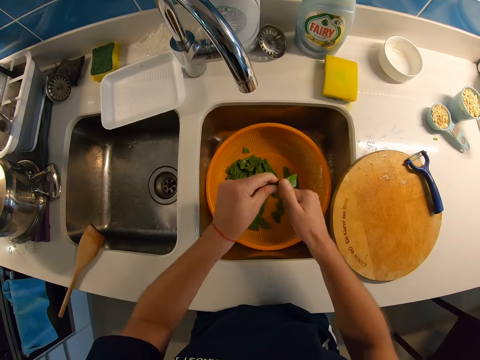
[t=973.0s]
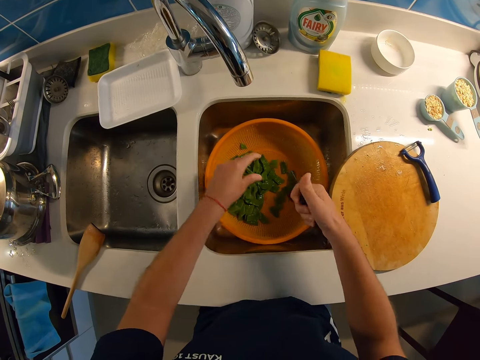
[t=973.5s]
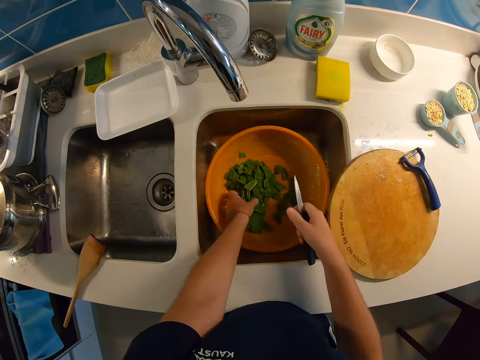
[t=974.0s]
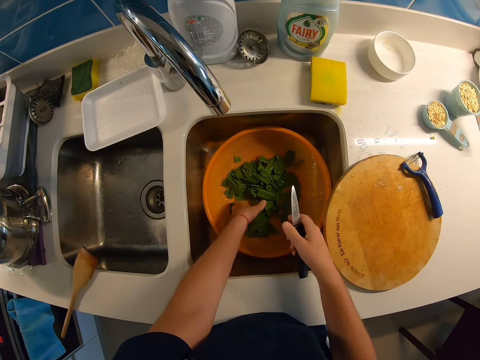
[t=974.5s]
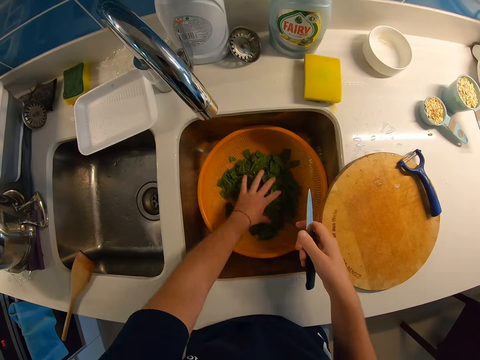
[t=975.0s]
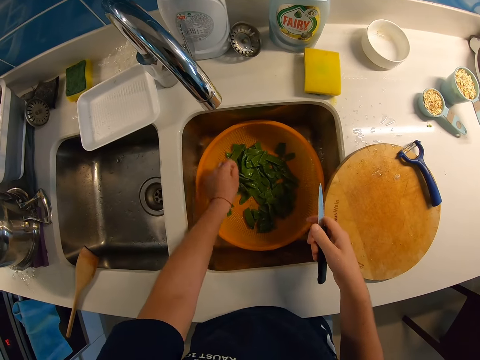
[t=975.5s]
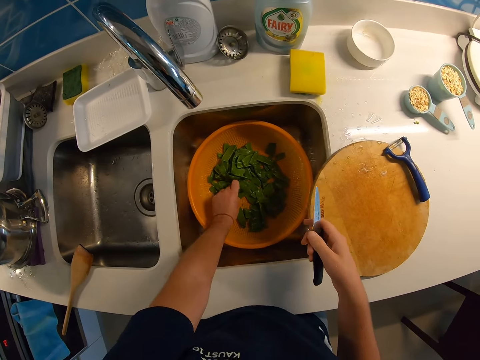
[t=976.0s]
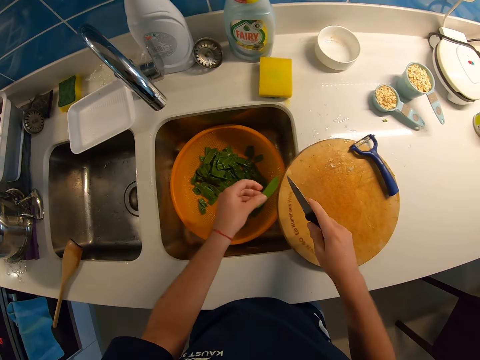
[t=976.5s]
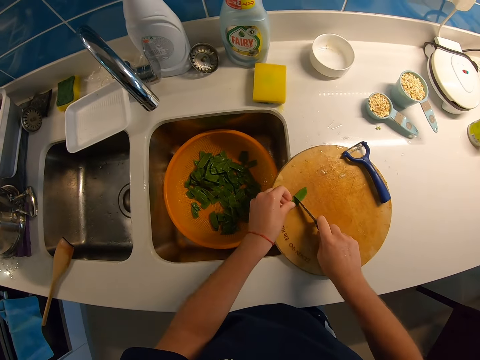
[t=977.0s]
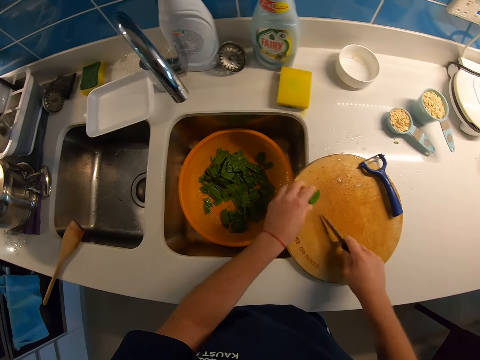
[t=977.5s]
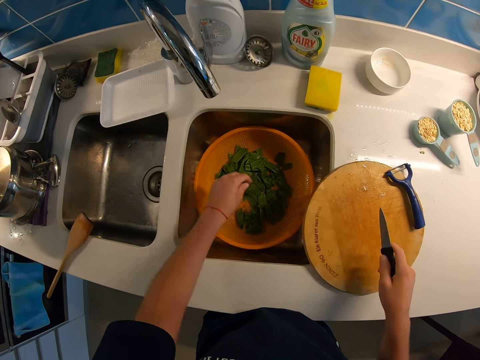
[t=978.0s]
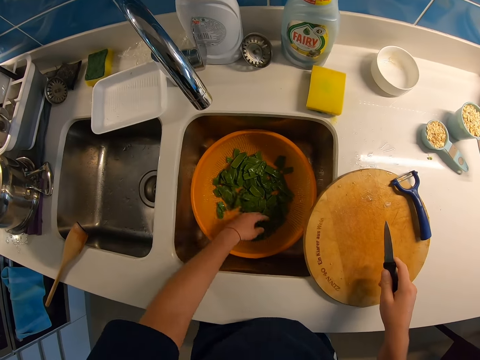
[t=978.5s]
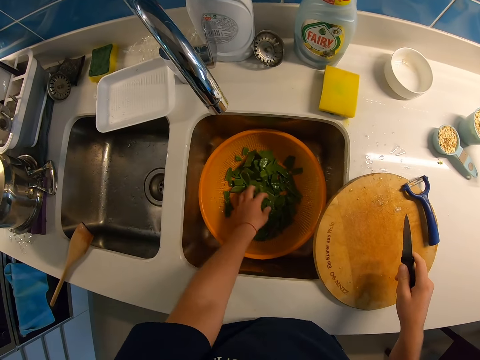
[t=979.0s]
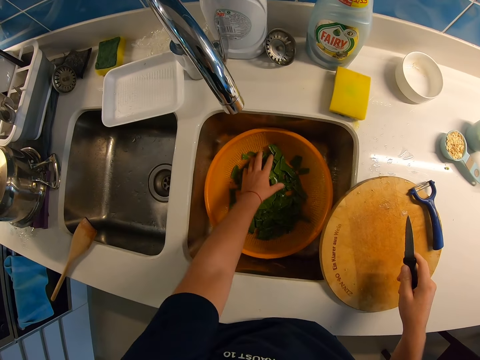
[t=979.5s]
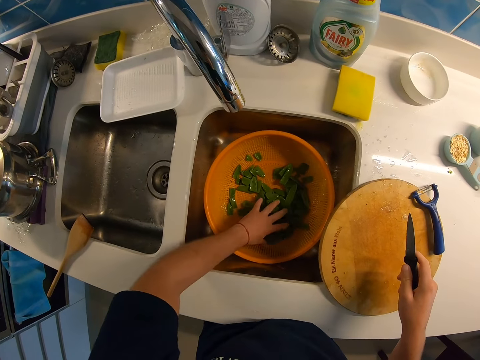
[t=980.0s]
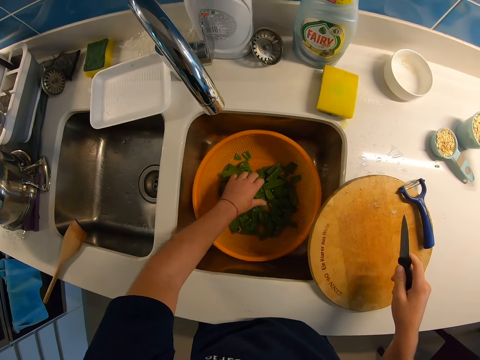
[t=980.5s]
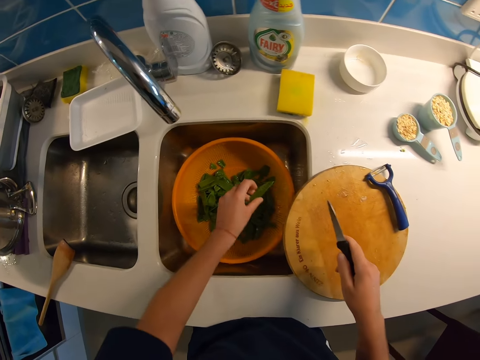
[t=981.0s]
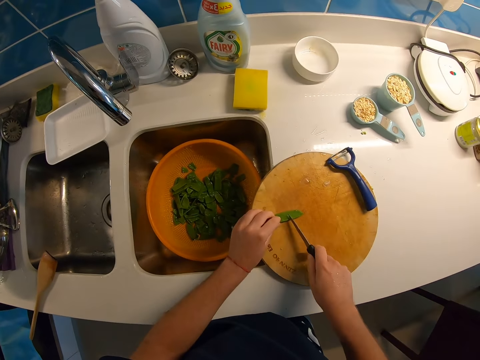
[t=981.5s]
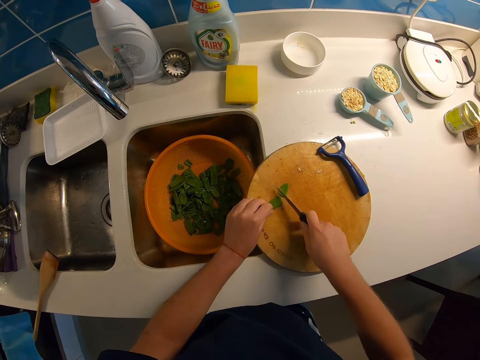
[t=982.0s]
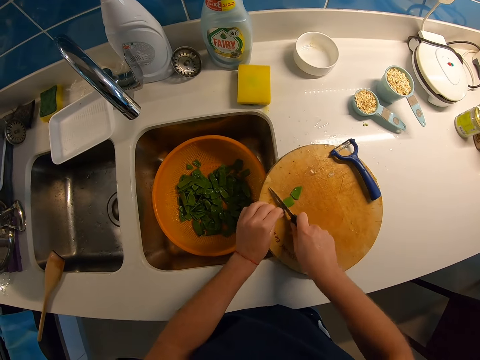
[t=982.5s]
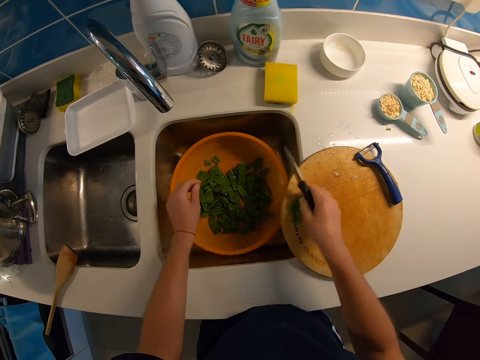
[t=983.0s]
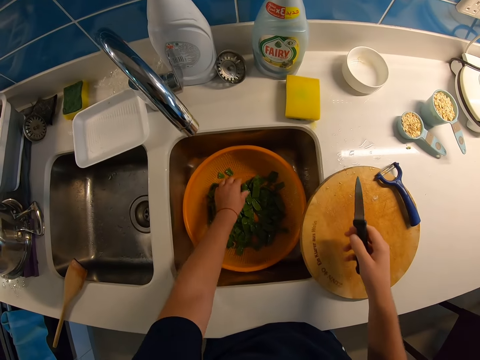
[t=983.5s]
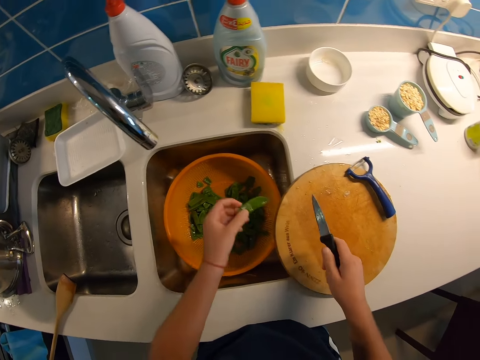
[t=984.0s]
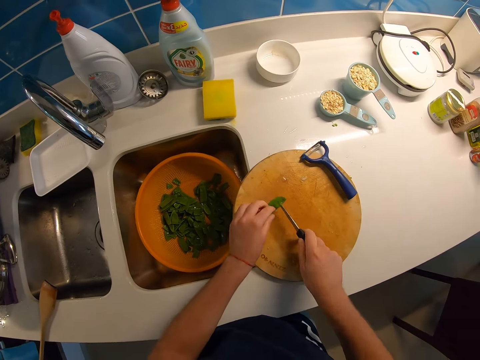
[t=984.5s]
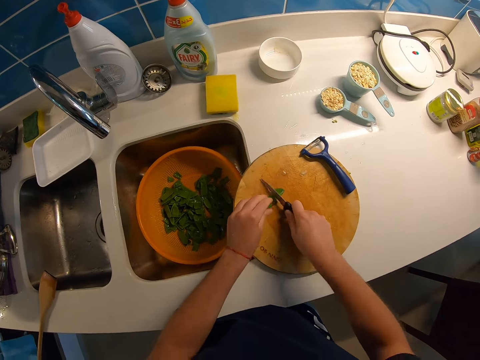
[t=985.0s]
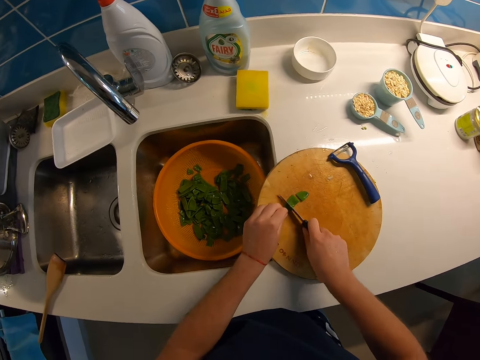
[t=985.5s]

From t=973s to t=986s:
The camera wearer drops the pea into the sieve with his left hand. He sorts the peas in the sieve with his left hand. He picks another pea from the sieve with his left hand. He chops the pea on the chopping board with the knife with both hands. He collects the vegetables from the chopping board. He drops the pea into the sieve with his left hand. He shuffles the vegetables. He sorts the peas in the sieve with his left hand. He picks another pea from the sieve with his left hand. He chops the pea on the chopping board with the knife with both hands. He collects the vegetables from the chopping board. He drops the pea into the sieve with his right hand. He picks another pea from the sieve with his left hand. He chops the pea on the chopping board with the knife with both hands.

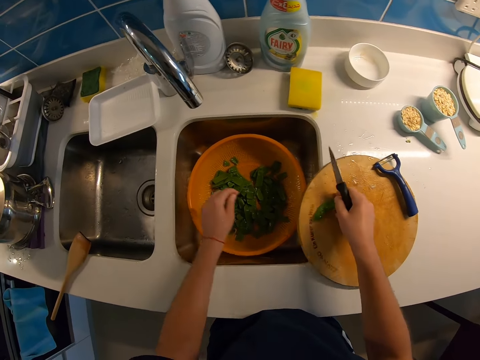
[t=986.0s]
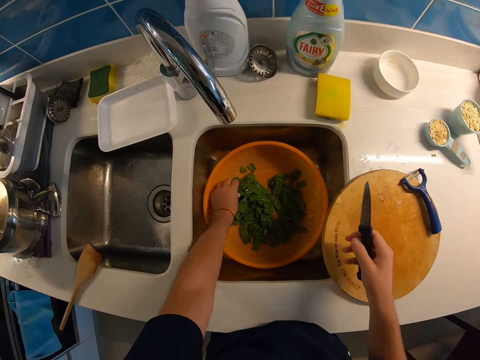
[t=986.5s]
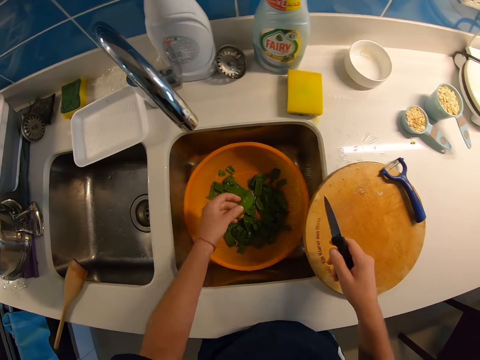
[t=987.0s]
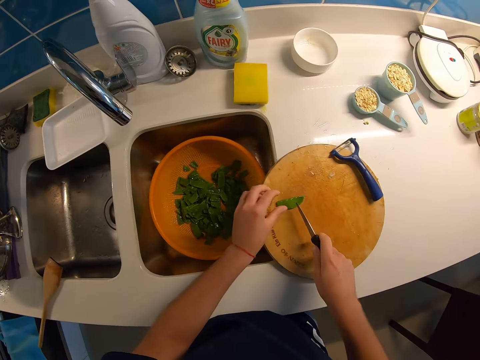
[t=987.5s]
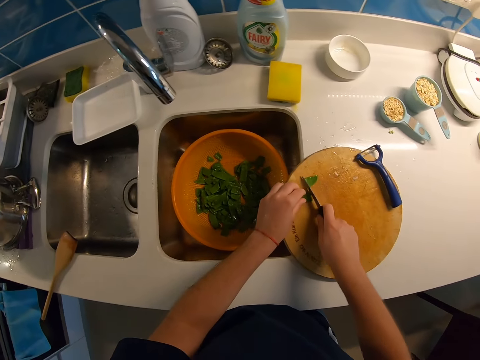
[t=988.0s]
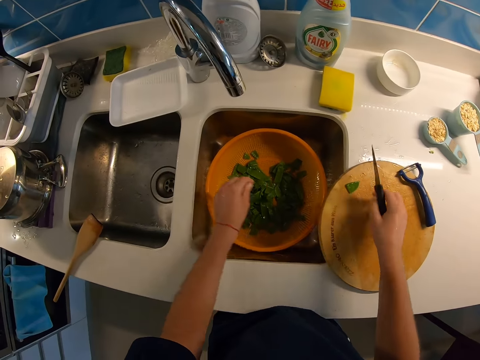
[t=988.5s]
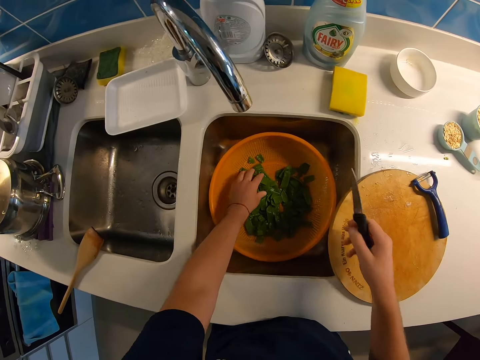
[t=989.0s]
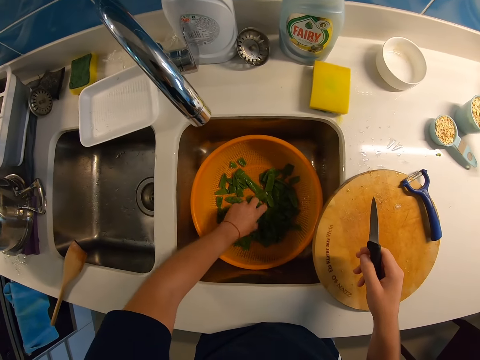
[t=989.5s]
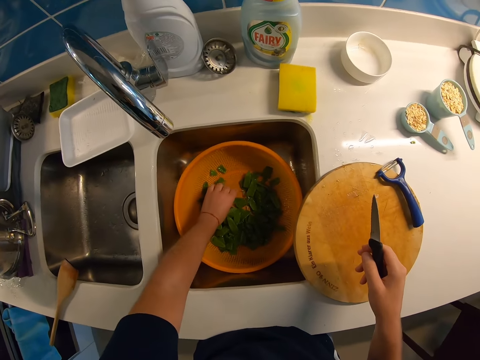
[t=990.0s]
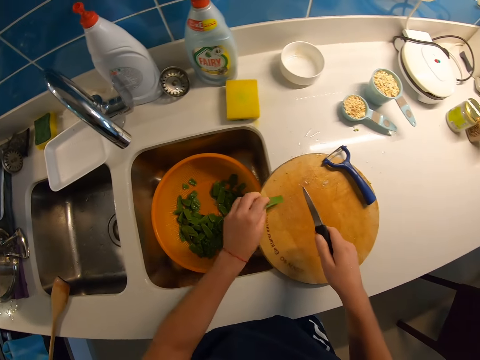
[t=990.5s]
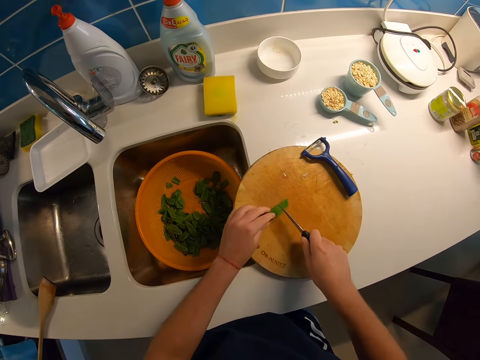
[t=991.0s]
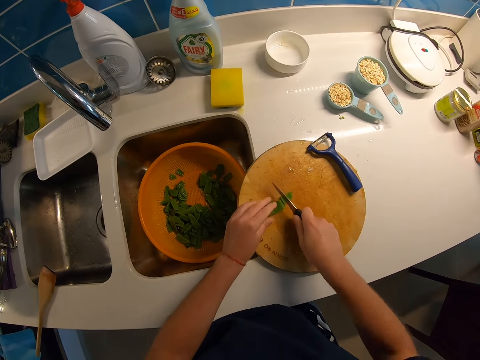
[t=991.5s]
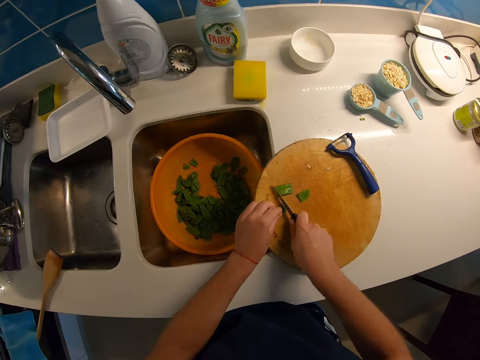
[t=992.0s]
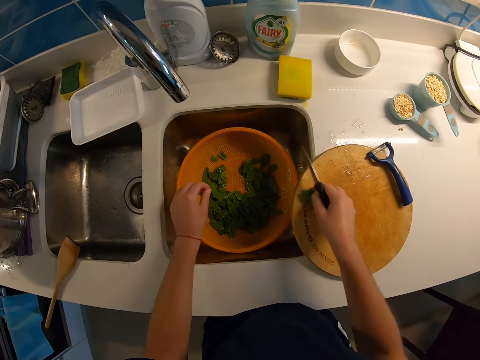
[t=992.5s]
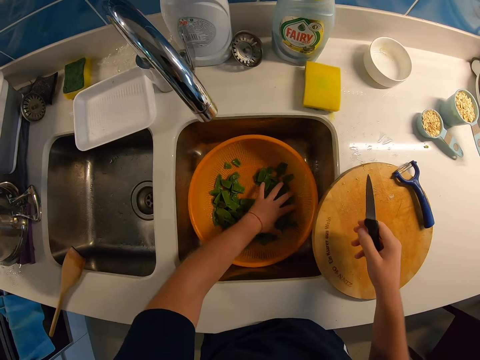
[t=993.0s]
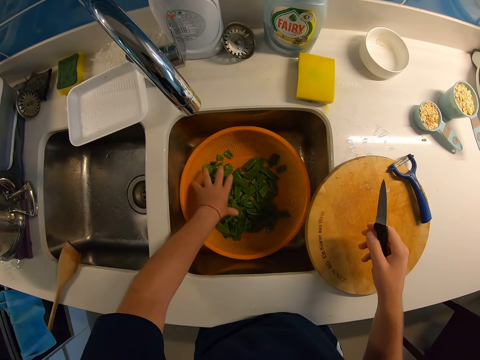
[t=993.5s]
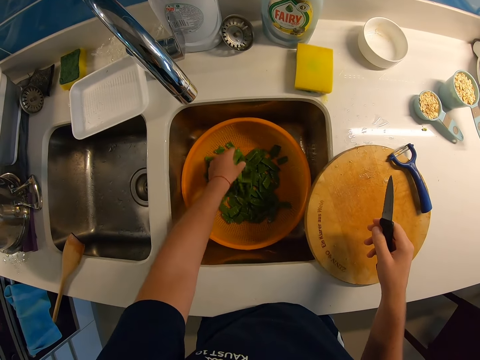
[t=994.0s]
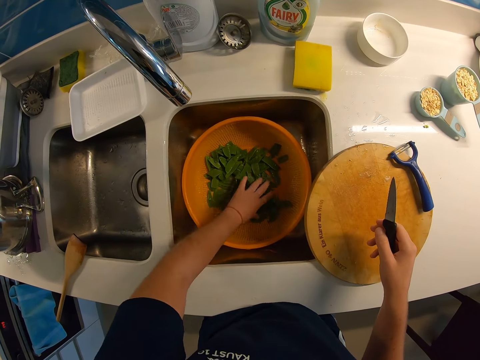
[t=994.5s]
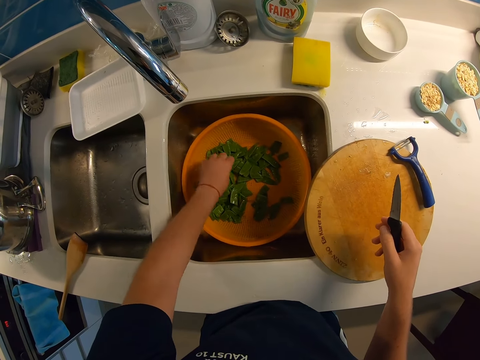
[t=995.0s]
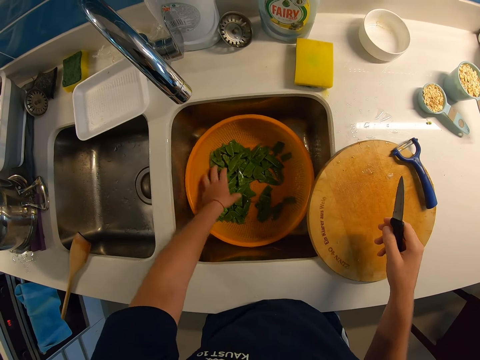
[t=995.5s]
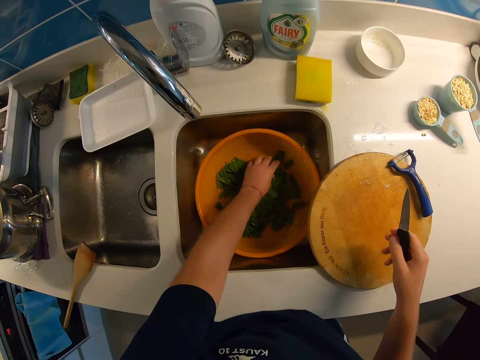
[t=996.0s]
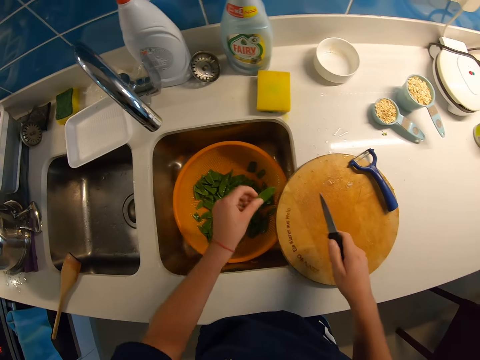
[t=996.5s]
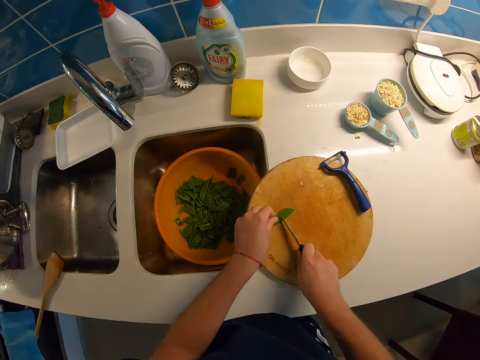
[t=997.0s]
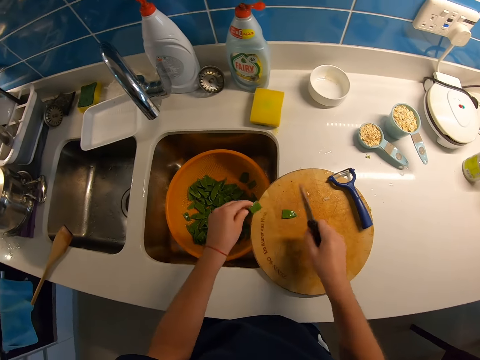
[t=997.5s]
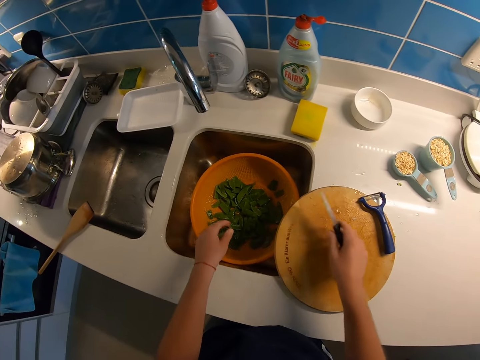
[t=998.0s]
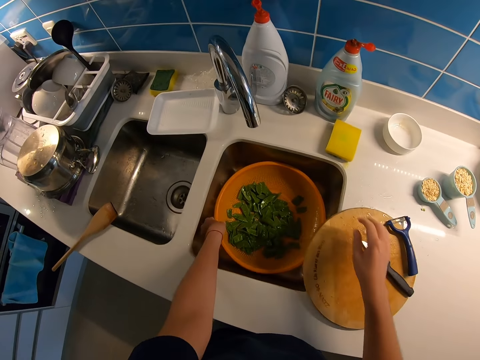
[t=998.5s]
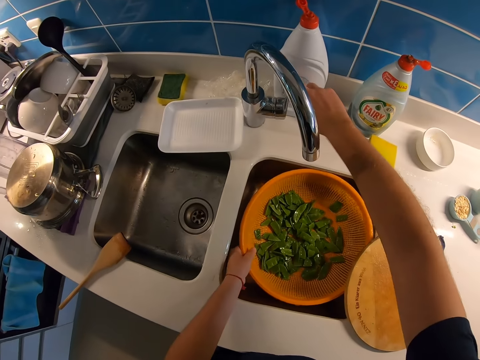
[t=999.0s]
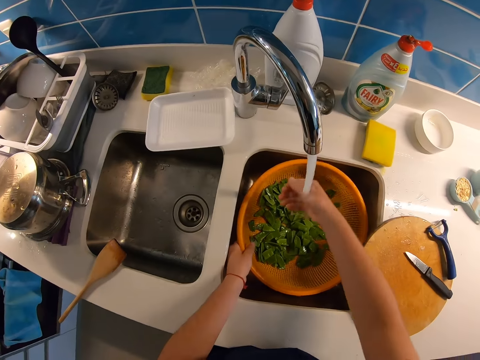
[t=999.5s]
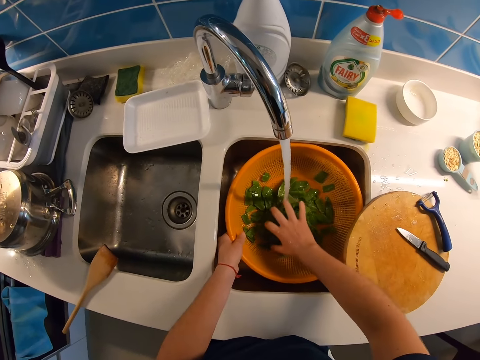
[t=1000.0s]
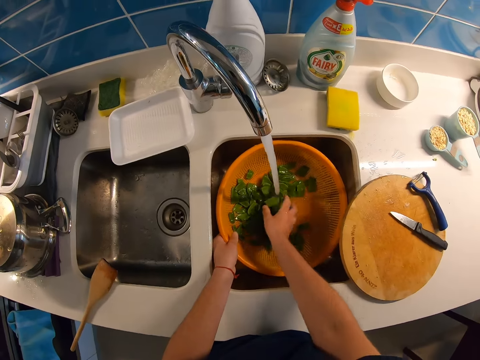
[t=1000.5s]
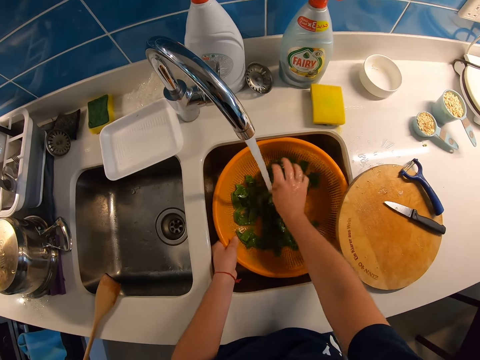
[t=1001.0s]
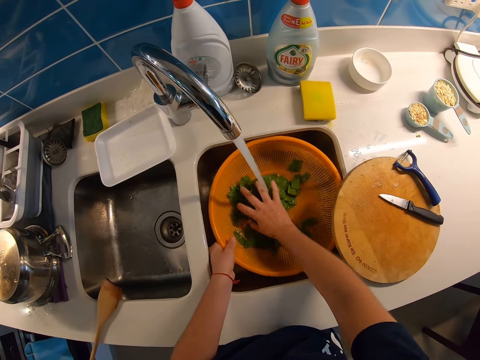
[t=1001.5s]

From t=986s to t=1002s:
The camera wearer collects the vegetables from the chopping board. He drops the pea into the sieve with his right hand. He picks another pea from the sieve with his left hand. He chops the pea on the chopping board with the knife with both hands. He collects the vegetables from the chopping board. He drops the pea into the sieve with both hands. He sorts the peas in the sieve with his left hand. He picks another pea from the sieve with his left hand. He chops the pea on the chopping board with the knife with both hands. He collects the vegetables from the chopping board. He drops the pea into the sieve with both hands. He shuffles the vegetables. He sorts the peas in the sieve with his left hand. He picks another pea from the sieve with his left hand. He chops the pea on the chopping board with the knife with both hands. He collects the vegetables from the chopping board. He drops the pea into the sieve with both hands. He drops the knife. He picks the sieve of peas with his left hand. He turns on the tap with his right hand. He rinses the peas with his right hand in the sink.
